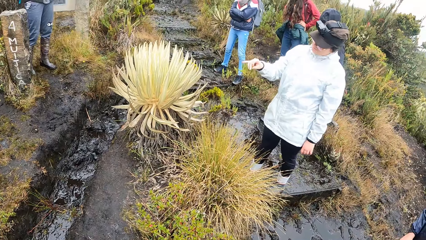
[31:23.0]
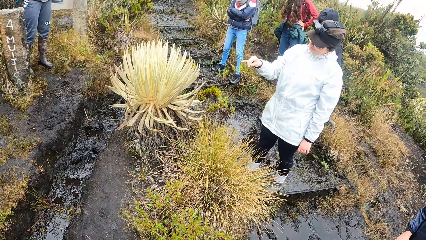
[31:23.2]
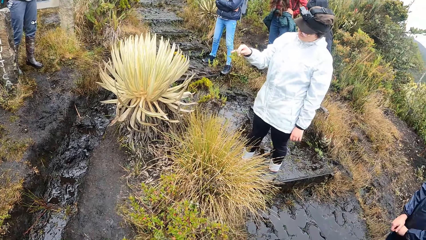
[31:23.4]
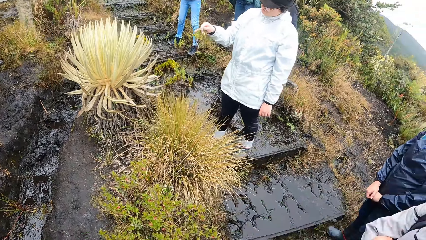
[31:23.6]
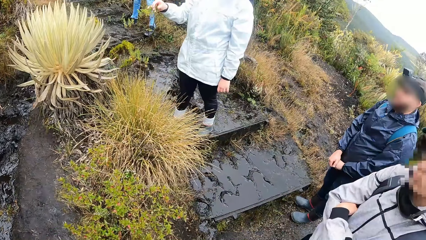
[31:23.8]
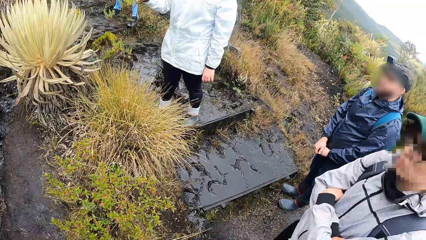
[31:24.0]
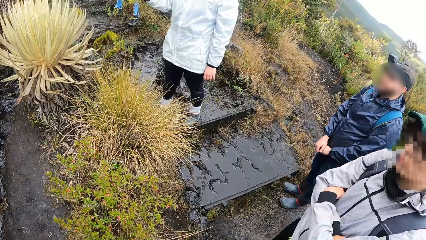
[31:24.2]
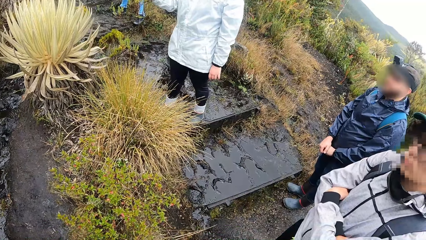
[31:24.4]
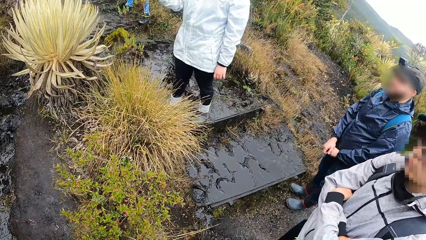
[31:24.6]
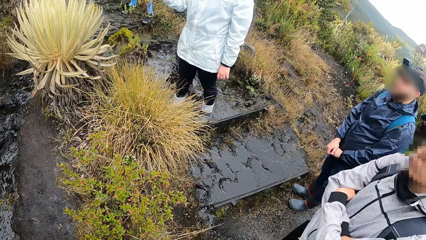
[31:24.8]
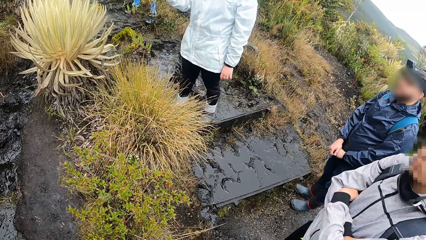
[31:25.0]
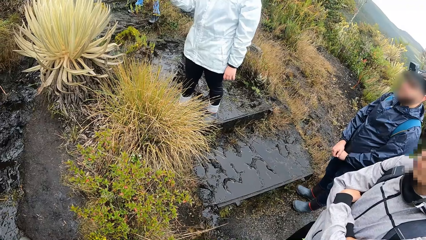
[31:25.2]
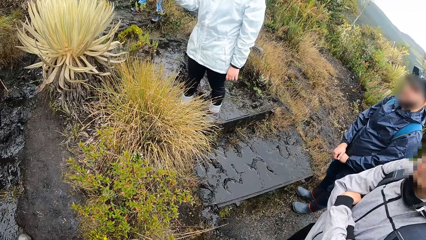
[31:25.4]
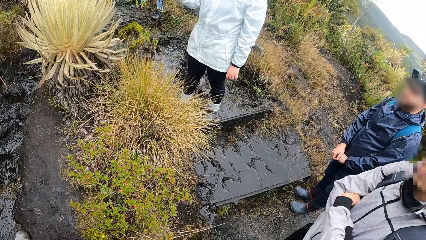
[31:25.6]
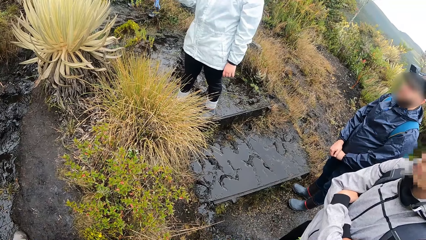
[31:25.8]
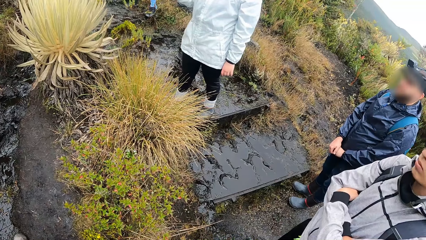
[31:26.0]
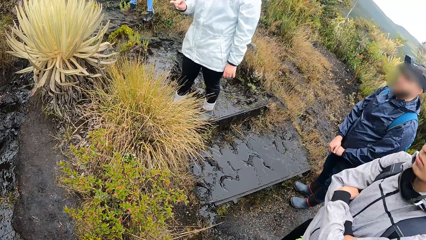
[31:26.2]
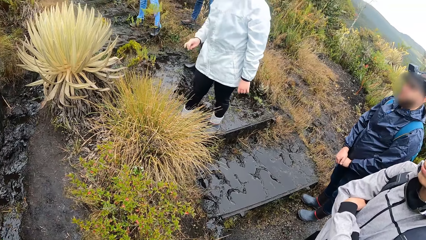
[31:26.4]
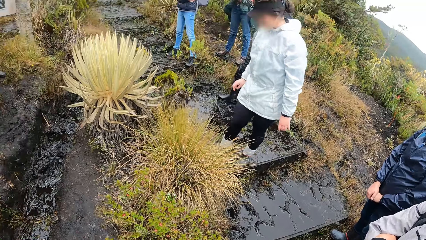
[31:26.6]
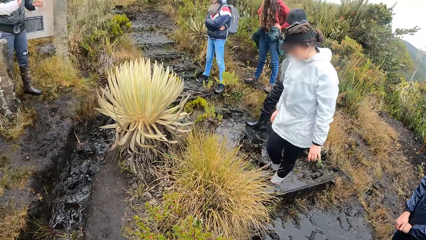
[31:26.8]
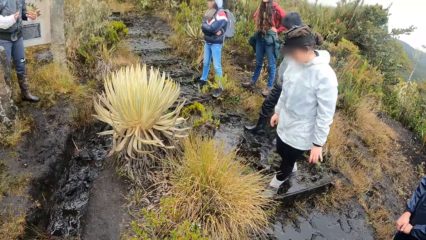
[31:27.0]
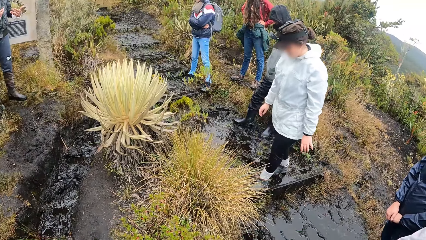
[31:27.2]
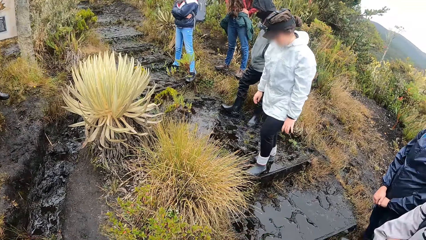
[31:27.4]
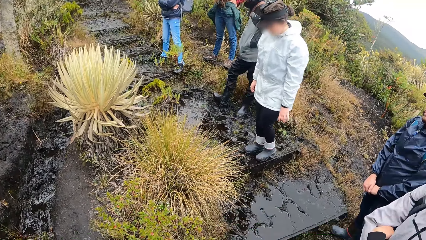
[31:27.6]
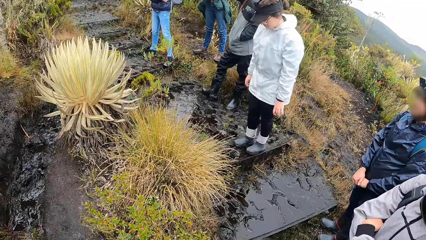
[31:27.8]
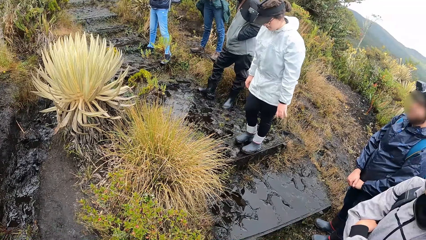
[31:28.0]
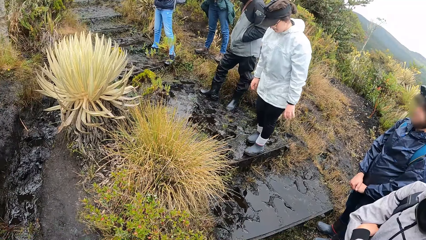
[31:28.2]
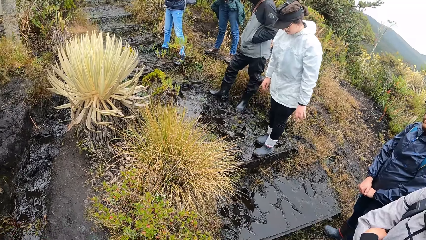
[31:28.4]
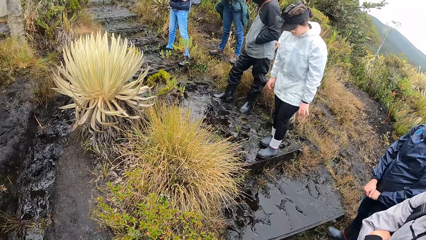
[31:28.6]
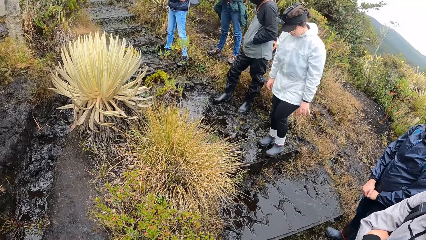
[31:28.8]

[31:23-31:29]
The camera wearer looks around the field.

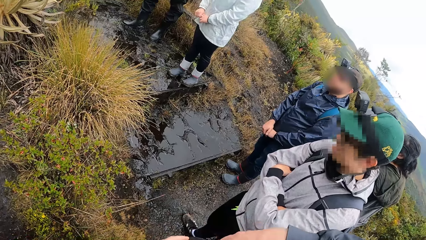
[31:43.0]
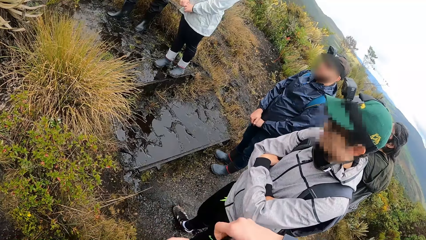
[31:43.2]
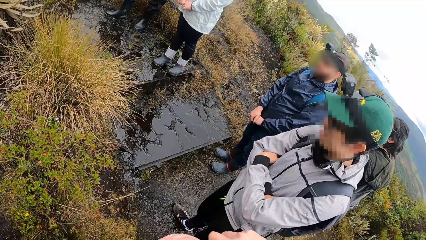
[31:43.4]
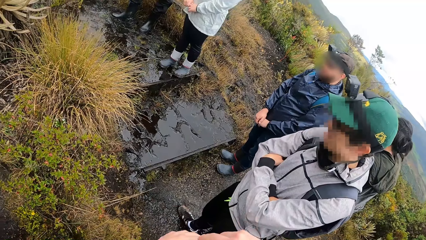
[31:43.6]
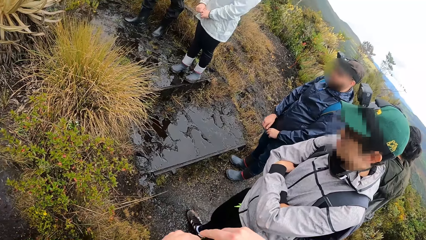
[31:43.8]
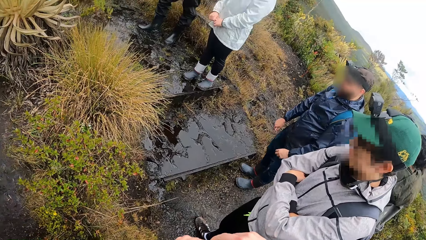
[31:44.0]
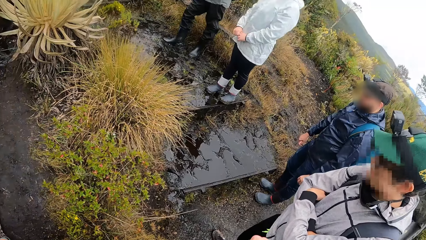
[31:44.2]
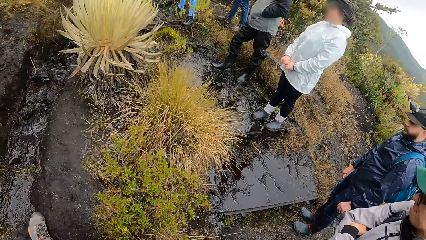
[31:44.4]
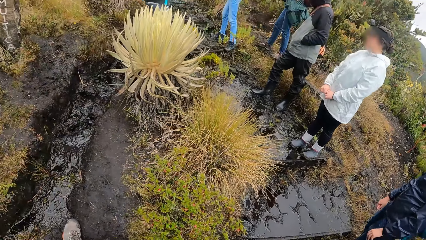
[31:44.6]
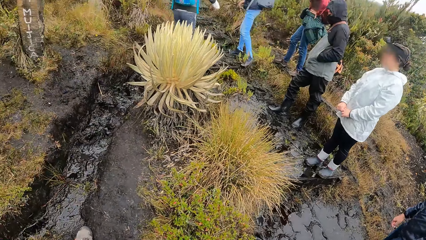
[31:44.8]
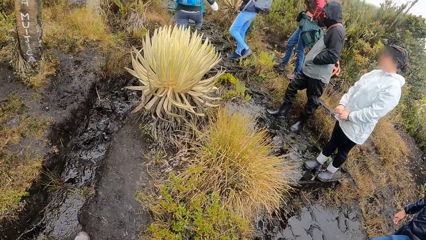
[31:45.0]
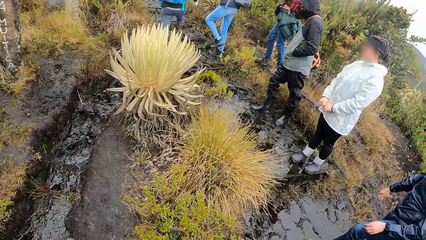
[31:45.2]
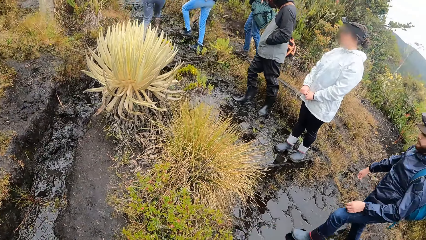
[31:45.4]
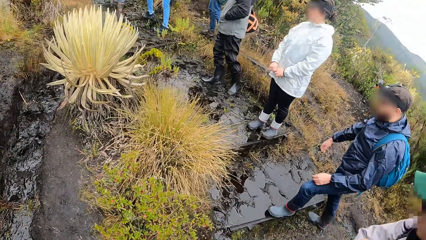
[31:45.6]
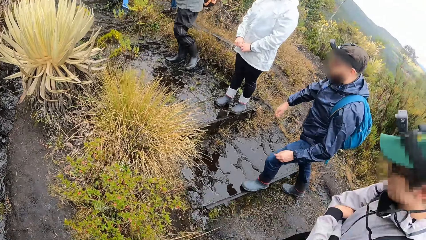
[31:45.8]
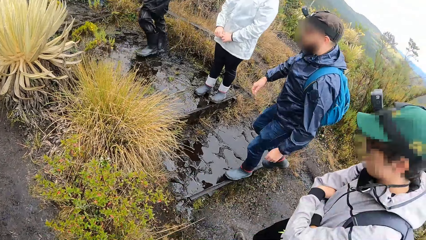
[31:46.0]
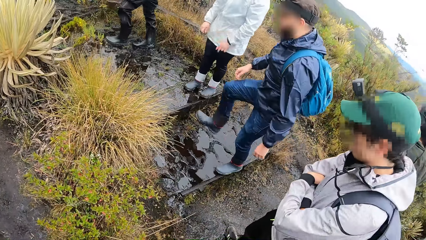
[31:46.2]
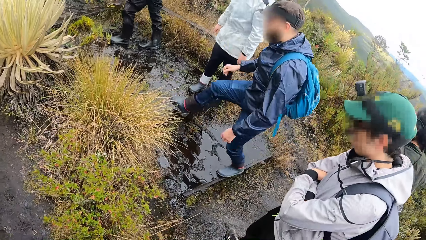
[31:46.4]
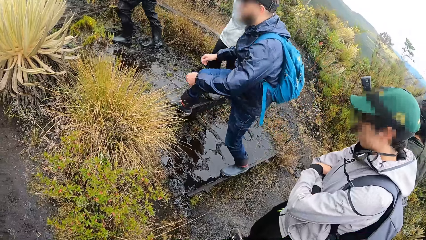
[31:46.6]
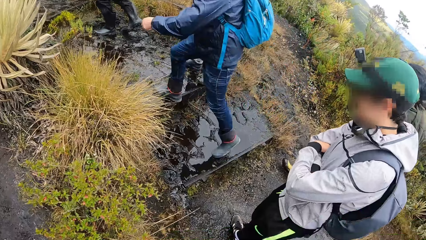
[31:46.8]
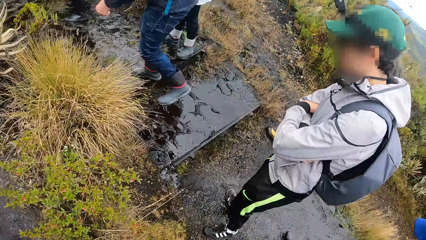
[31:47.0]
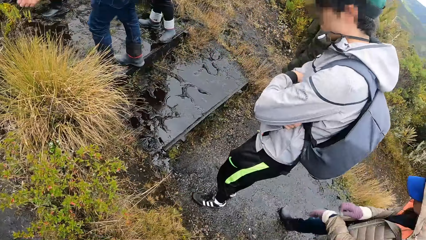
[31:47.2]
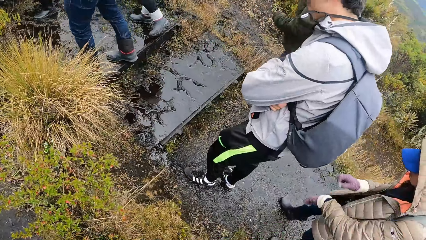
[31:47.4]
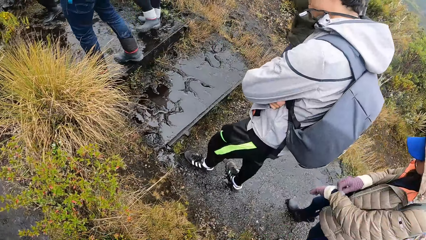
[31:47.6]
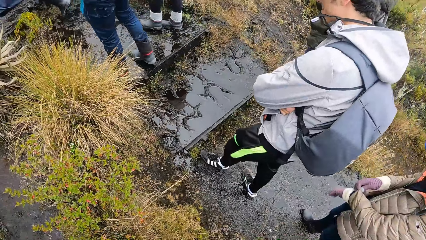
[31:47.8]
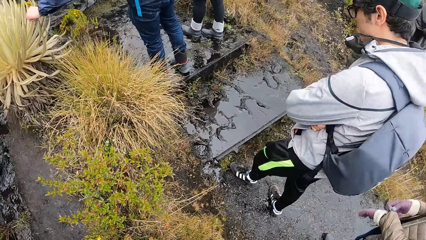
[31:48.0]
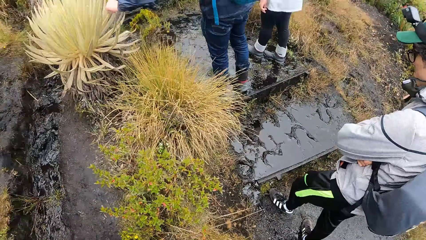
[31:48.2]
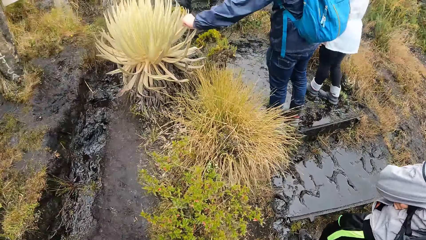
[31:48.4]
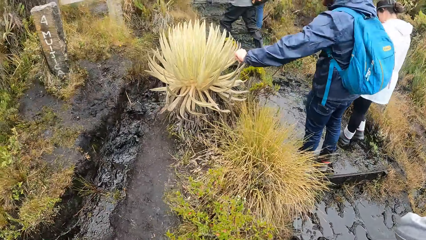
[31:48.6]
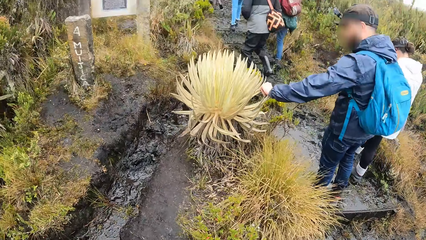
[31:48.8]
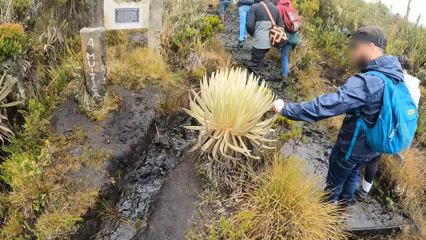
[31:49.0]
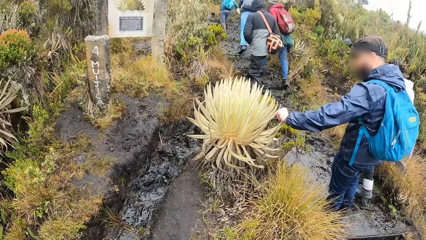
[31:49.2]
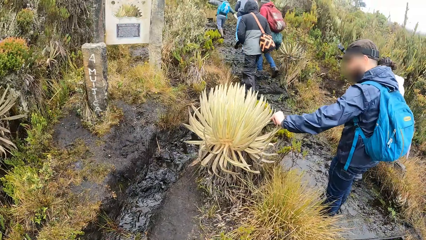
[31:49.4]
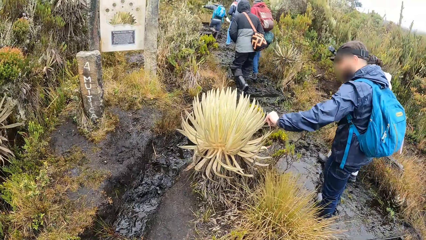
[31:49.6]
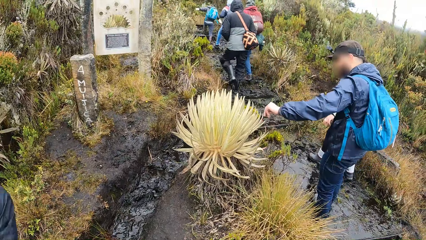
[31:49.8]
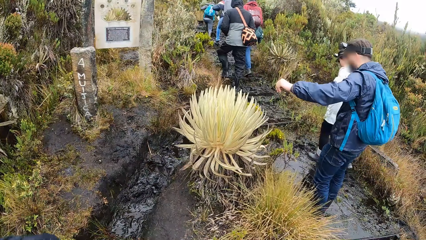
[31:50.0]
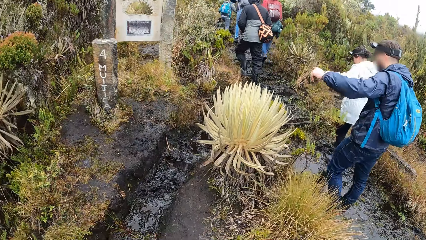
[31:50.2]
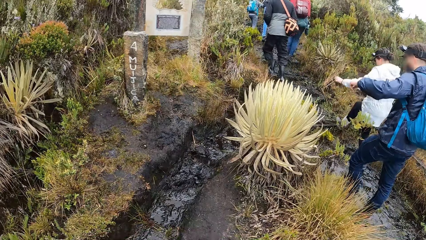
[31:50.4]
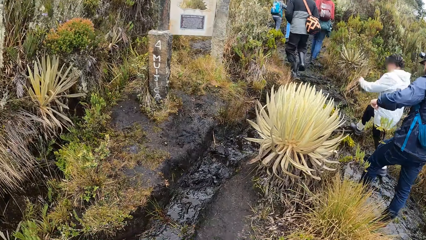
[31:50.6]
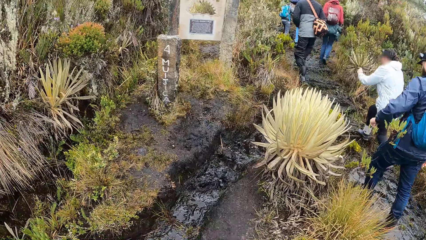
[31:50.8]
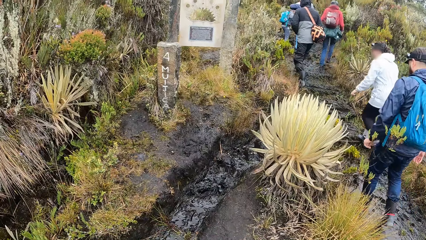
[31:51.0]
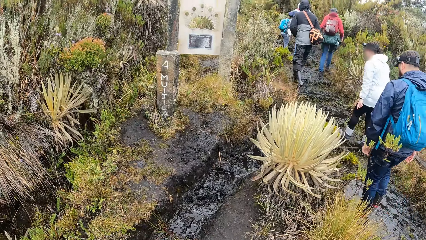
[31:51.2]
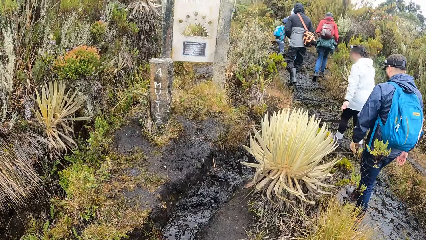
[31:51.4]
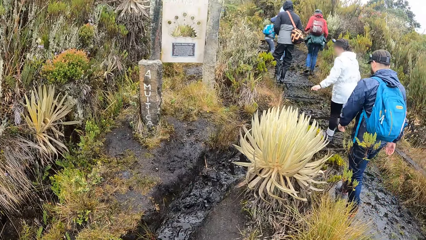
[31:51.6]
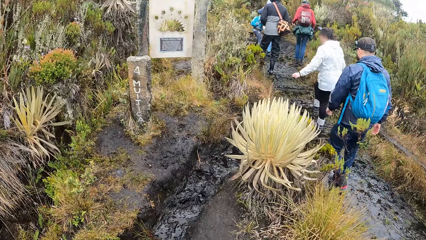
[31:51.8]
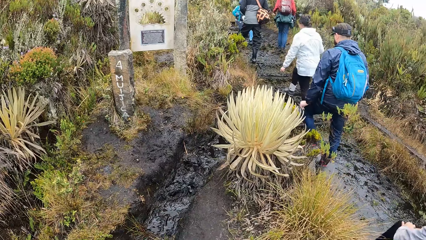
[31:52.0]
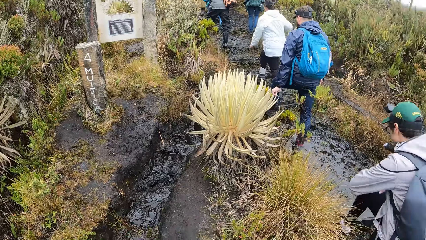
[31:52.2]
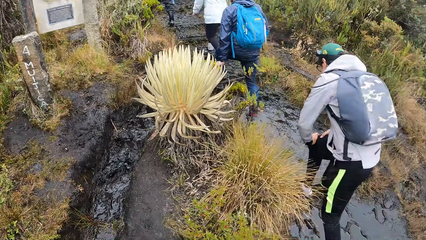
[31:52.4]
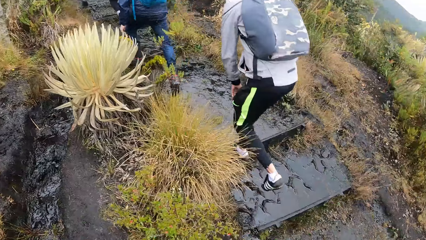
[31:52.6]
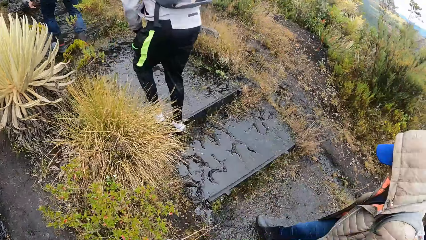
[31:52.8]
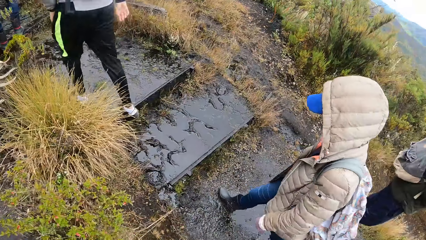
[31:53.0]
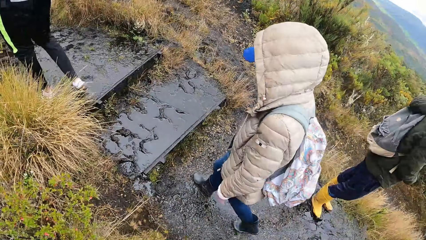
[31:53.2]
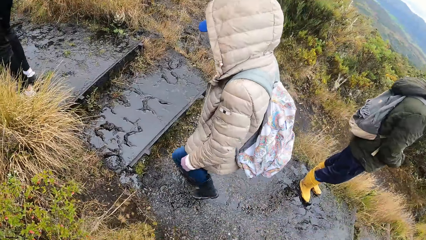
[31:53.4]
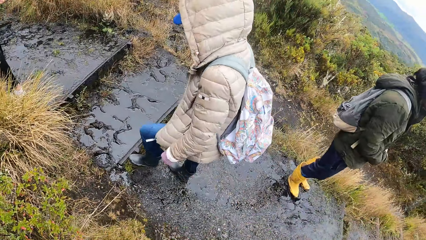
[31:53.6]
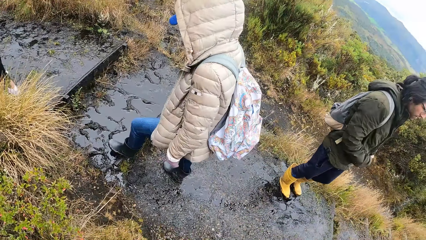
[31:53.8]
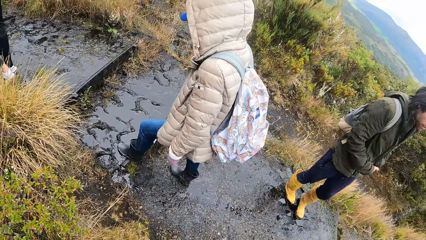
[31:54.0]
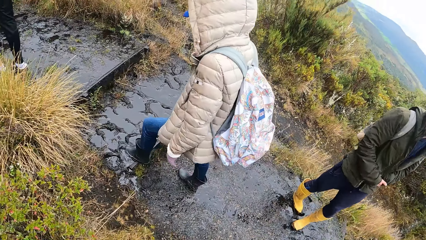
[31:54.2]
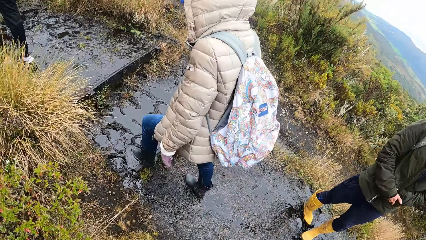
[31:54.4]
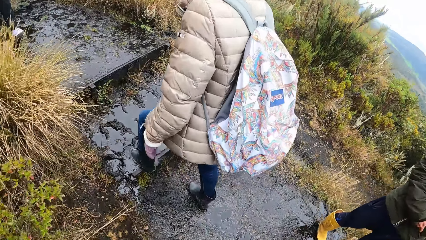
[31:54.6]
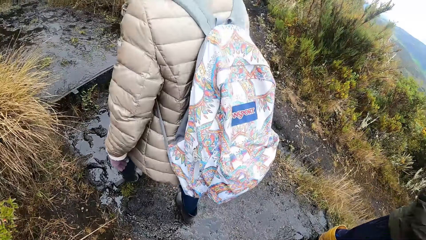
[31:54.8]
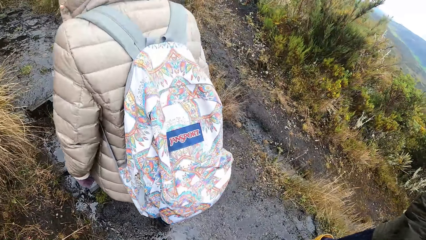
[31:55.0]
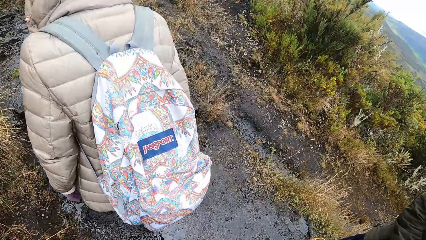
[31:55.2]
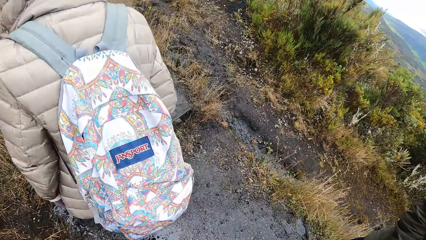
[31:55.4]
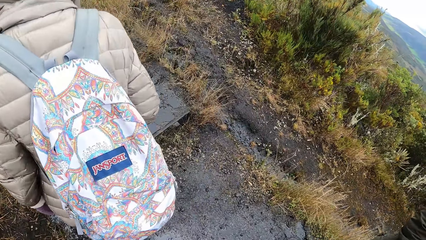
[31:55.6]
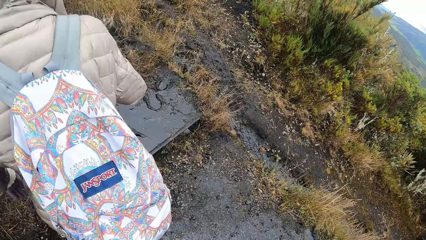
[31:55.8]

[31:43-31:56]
A man walks up the pathway. A woman walks up the pathway. Another man walks up the pathway. Another man walks up the pathway. Another woman walks up the pathway. Another woman adjusts her left jacket sleeve with her gloved right hand. The first man touches a plant on the ground along the pathway with his left hand. The camera wearer walks on the muddy pathway. Another man walks up the pathway. The third woman walks up the pathway.
